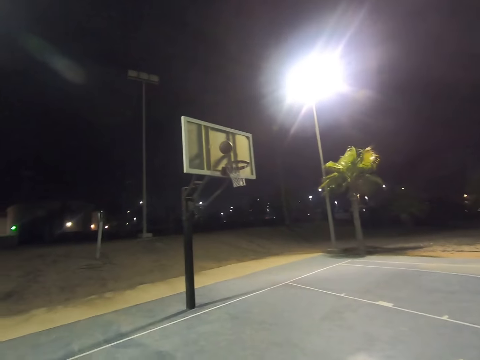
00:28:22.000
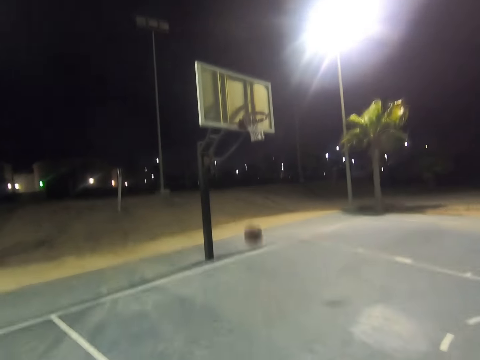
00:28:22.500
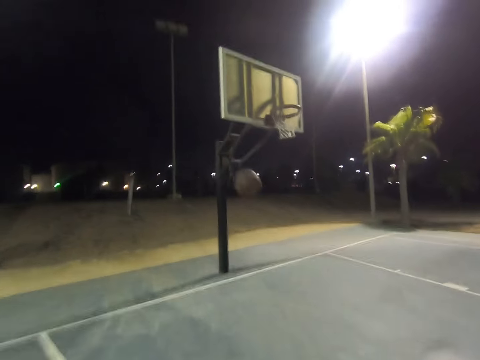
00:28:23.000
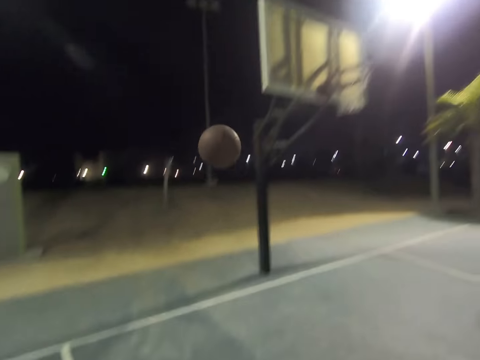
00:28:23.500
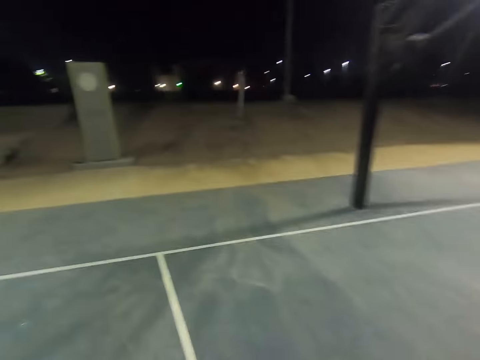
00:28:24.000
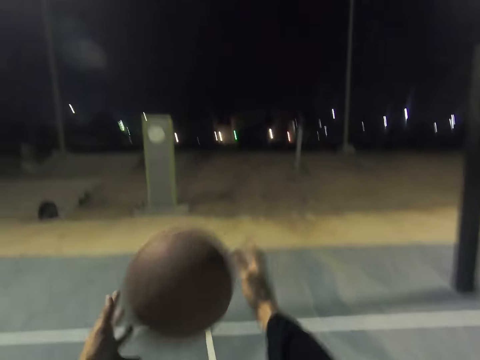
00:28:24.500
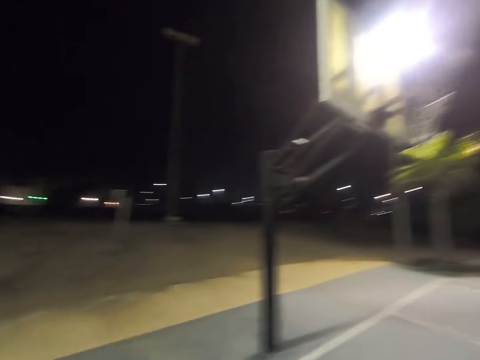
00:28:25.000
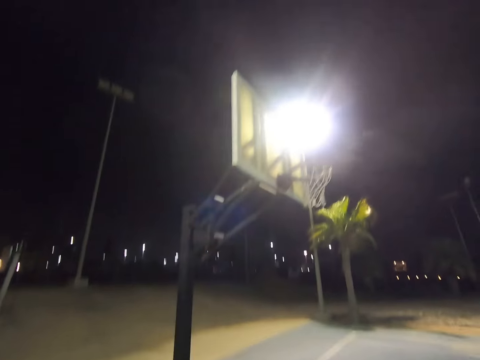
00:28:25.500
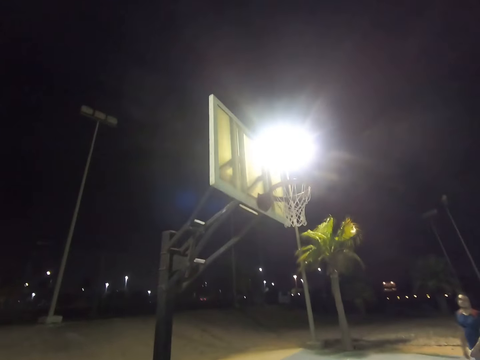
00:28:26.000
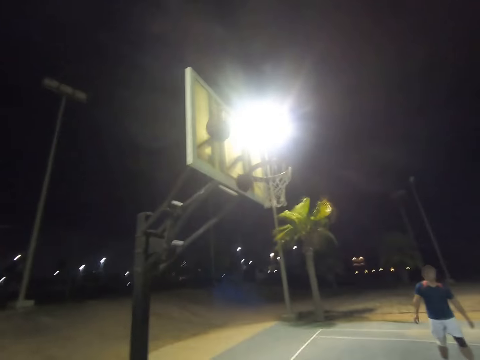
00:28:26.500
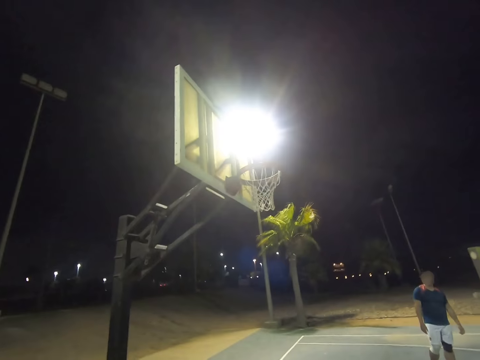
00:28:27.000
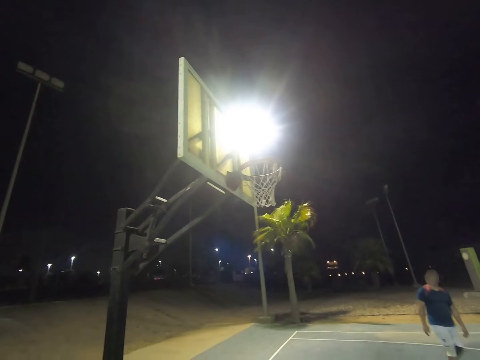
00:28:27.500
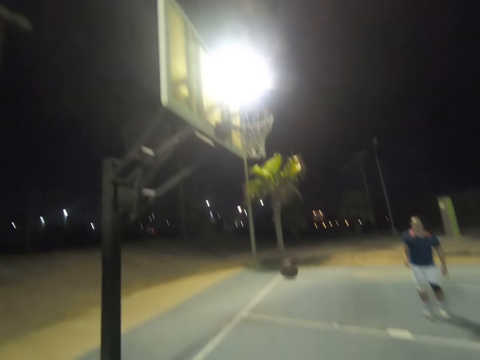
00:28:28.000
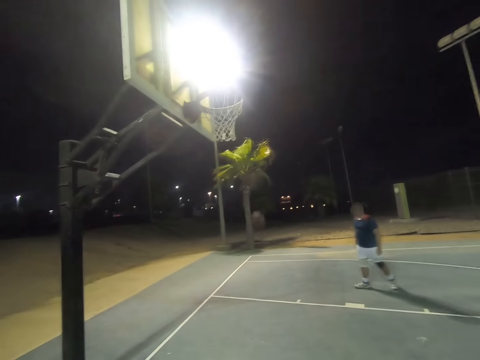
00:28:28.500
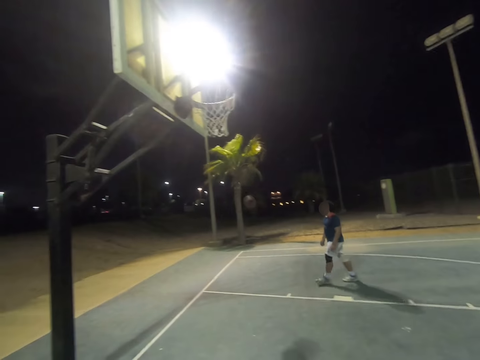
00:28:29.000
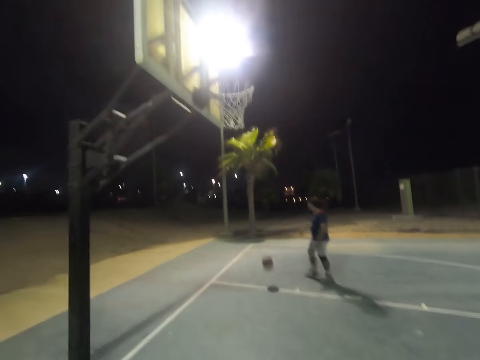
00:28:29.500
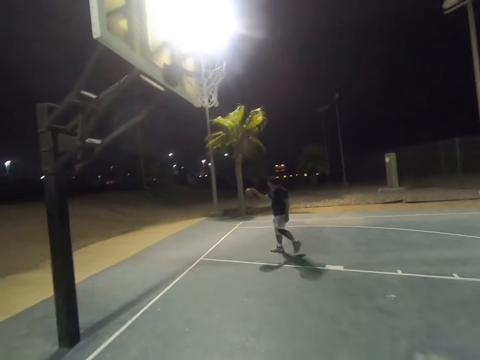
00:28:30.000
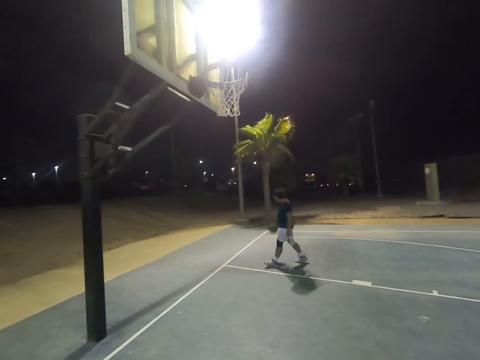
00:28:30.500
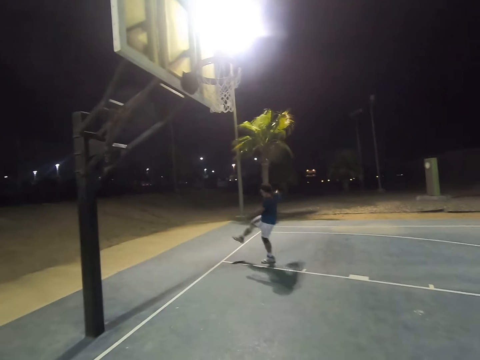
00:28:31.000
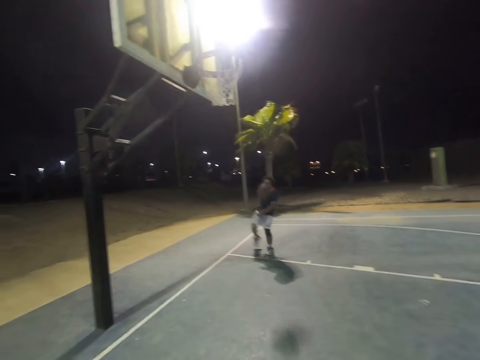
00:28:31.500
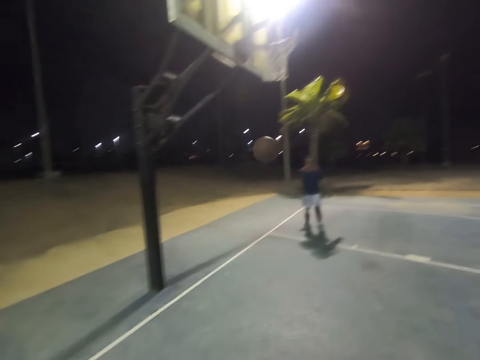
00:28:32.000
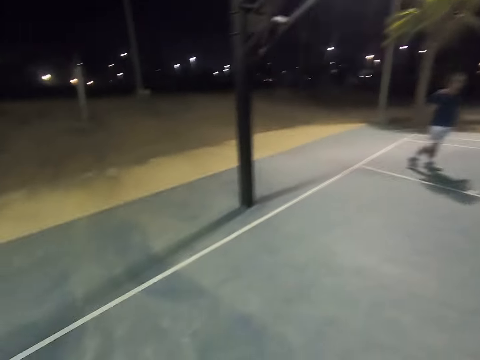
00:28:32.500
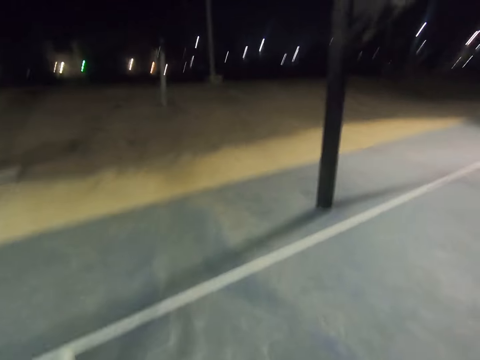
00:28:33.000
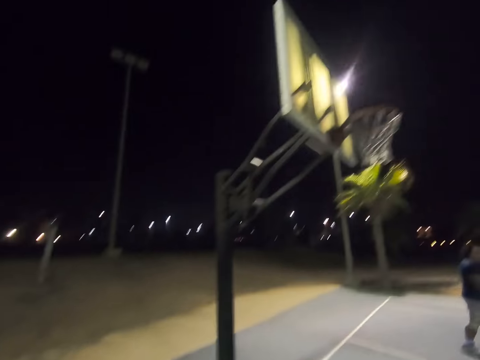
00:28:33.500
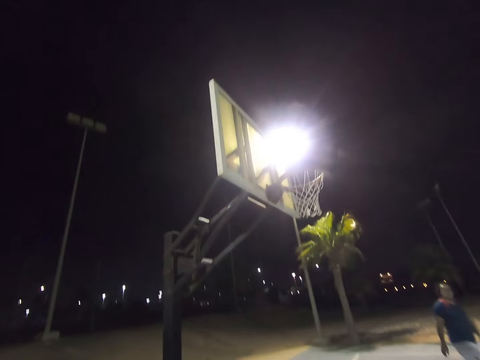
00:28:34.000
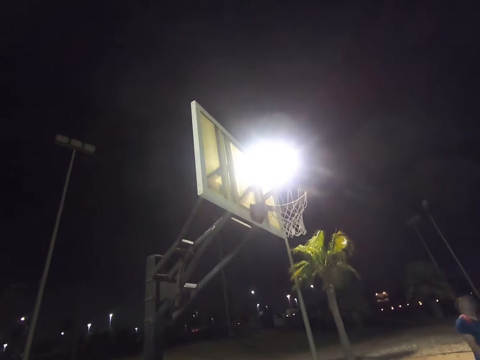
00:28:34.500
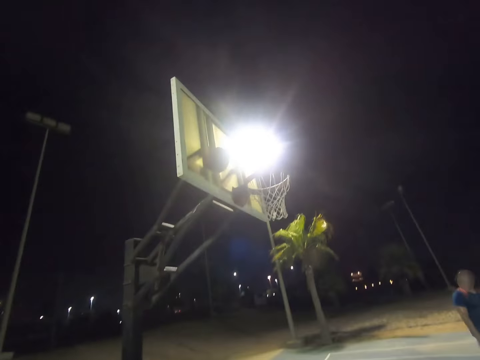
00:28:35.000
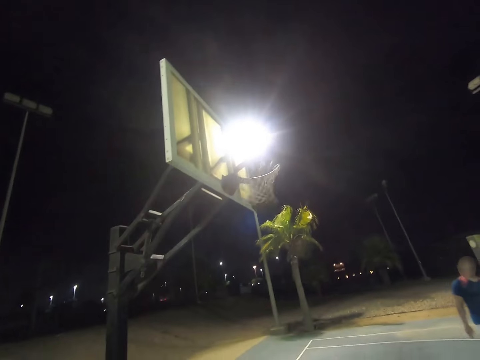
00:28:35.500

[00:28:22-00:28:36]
A man catches the basketball. The camera wearer throws the basketball at the basket. The man catches the basketball, dribbles the basketball and throws the basketball at the camera wearer. The camera wearer throws the basketball at the basket.

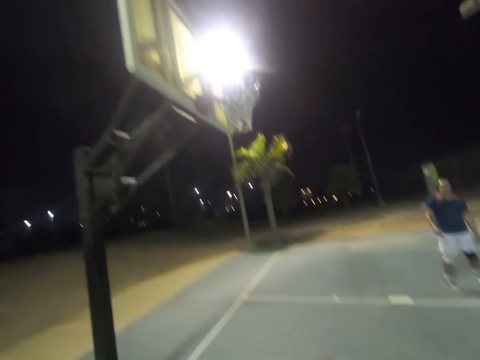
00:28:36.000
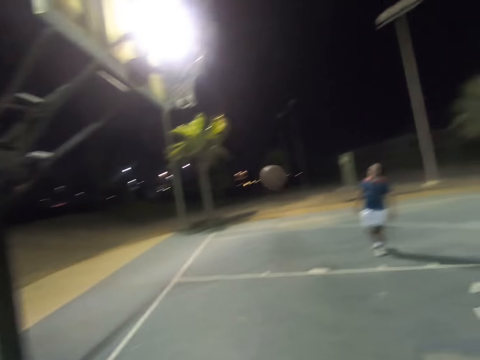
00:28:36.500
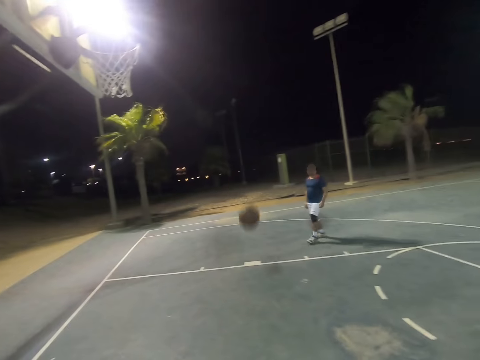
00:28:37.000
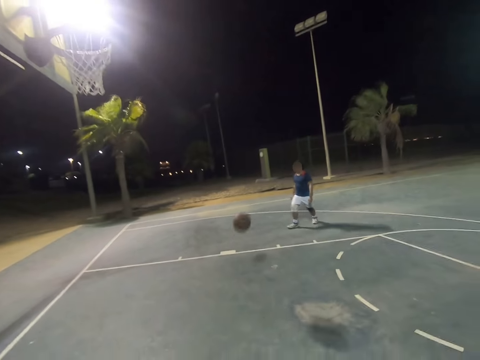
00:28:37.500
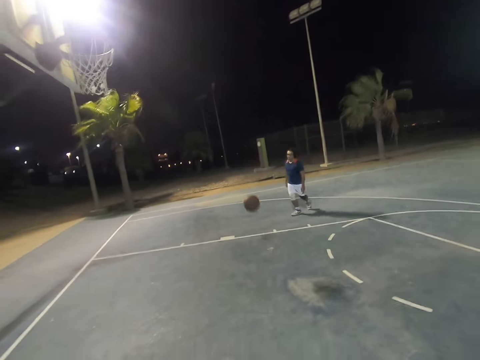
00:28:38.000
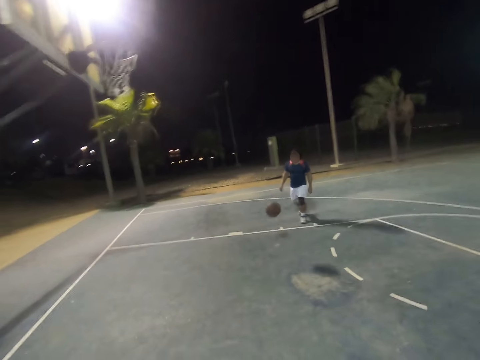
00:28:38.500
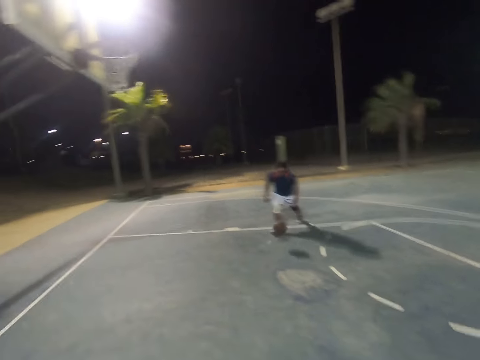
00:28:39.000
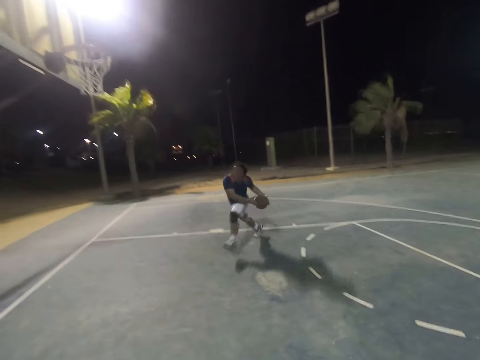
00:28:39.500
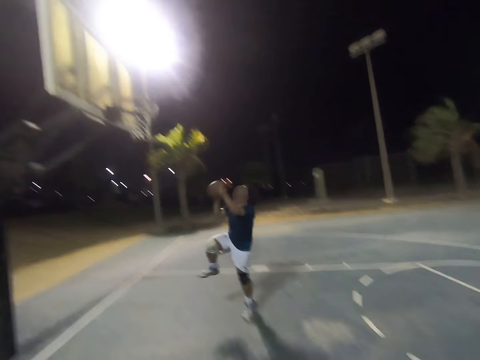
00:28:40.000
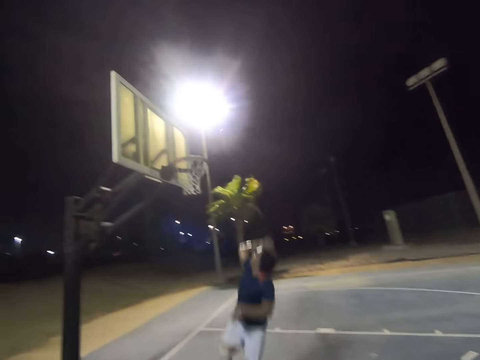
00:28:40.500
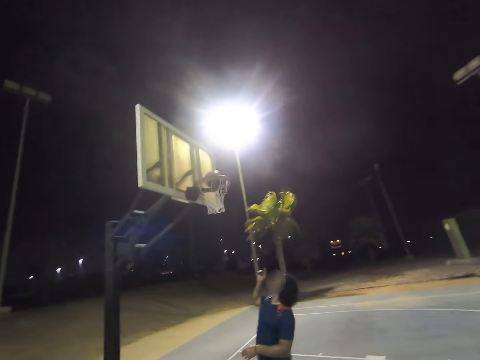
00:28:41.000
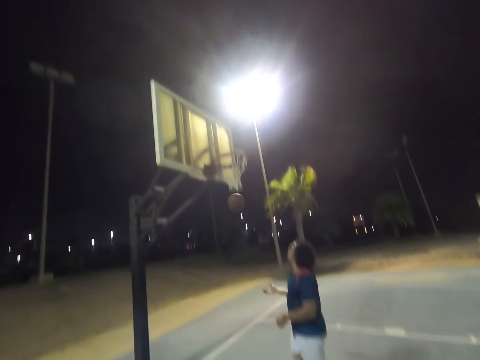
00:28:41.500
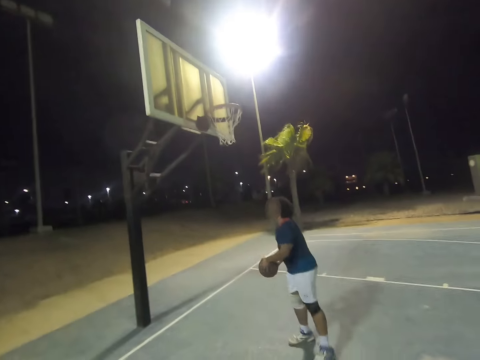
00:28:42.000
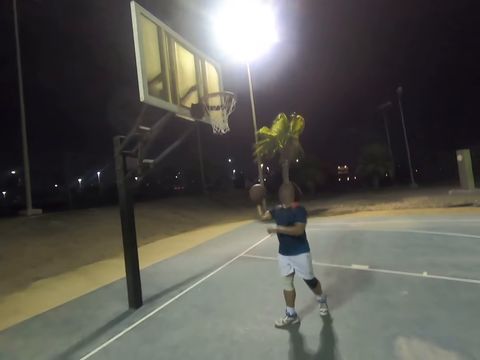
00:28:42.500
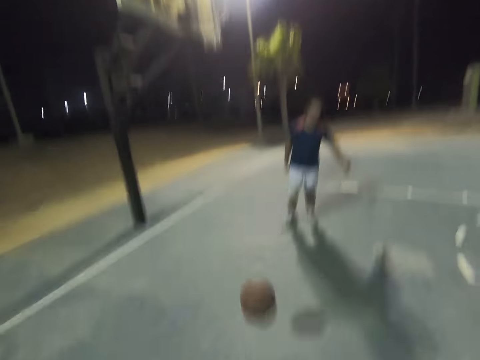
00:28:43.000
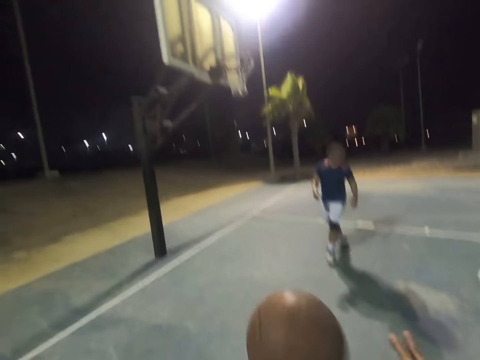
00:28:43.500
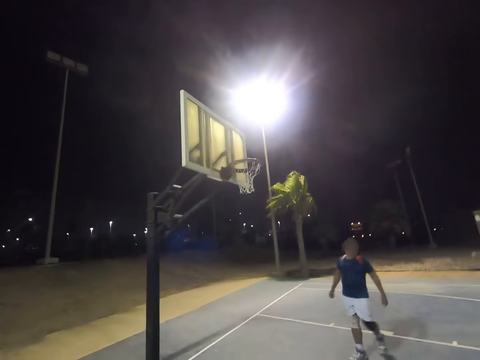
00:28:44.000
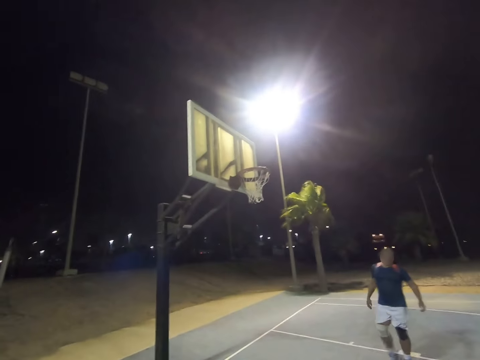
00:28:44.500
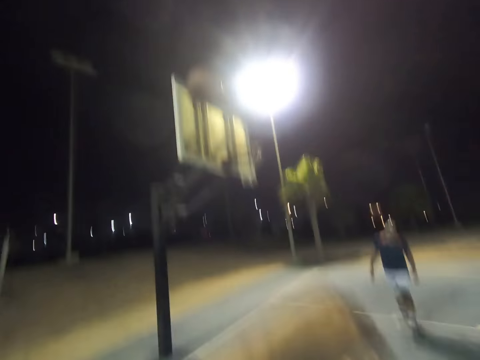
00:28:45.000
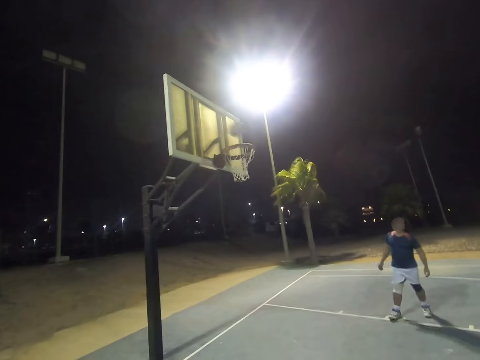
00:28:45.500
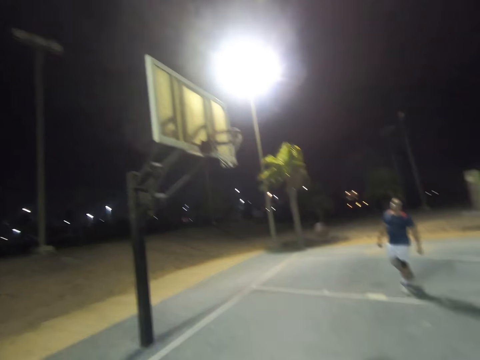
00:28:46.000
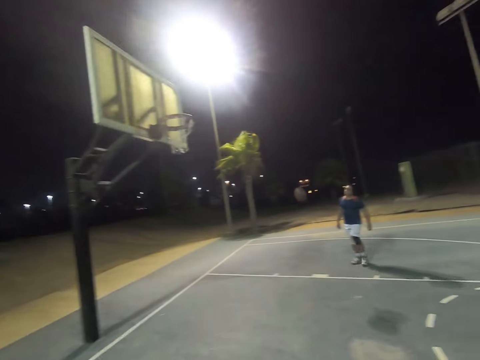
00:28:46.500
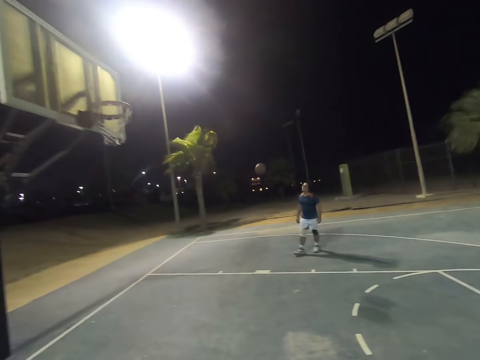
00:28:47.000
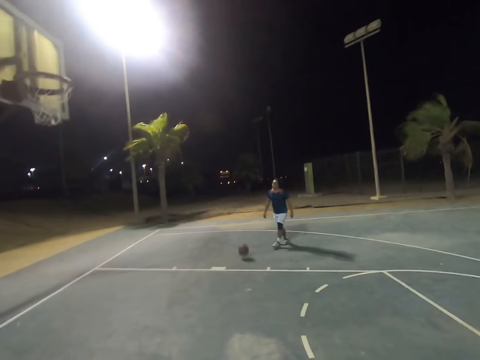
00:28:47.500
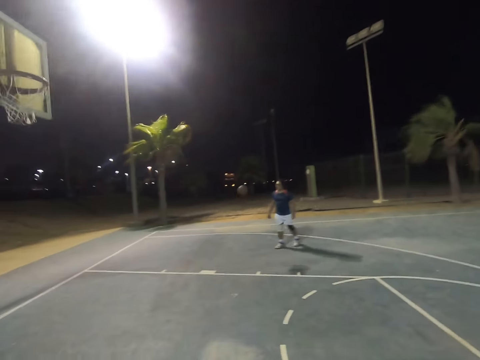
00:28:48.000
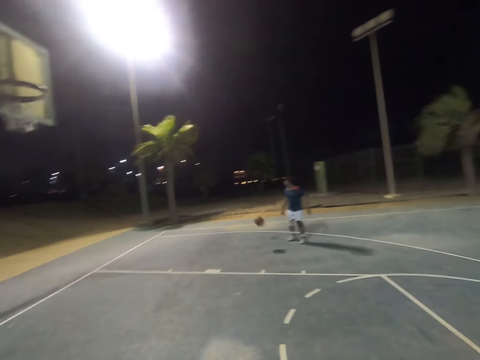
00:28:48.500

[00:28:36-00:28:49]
A man walks towards the basketball. The camera wearer looks at the man. The man catches the basketball, throws the basketball at the basket, catches the basketball and throws the basketball at the camera wearer. The camera wearer catches the basketball and throws the basketball in the basket. They look at the man and look at the basketball.
